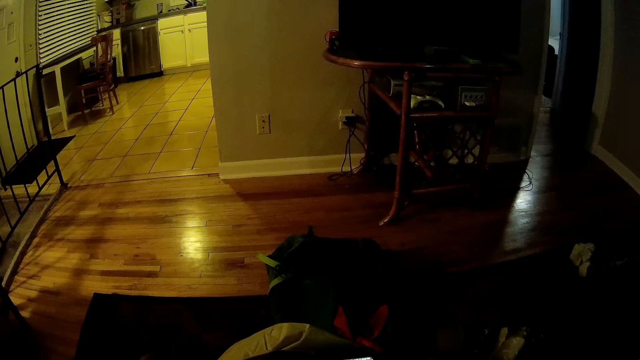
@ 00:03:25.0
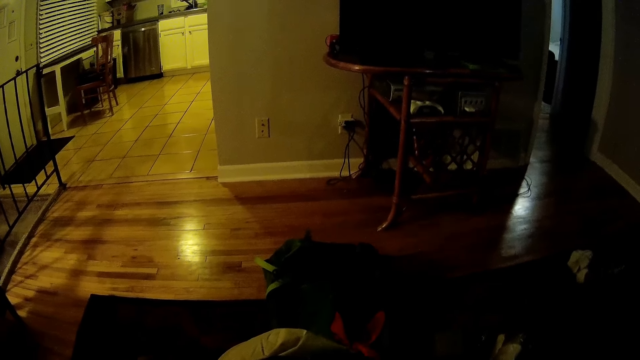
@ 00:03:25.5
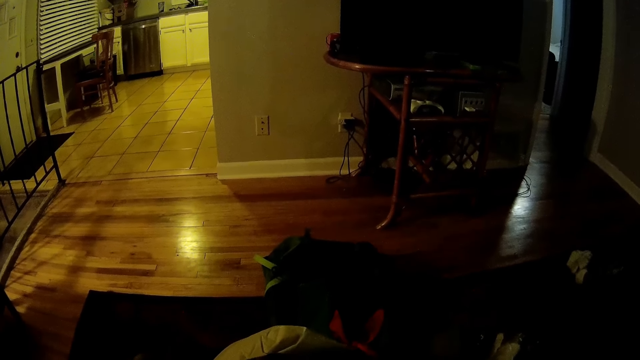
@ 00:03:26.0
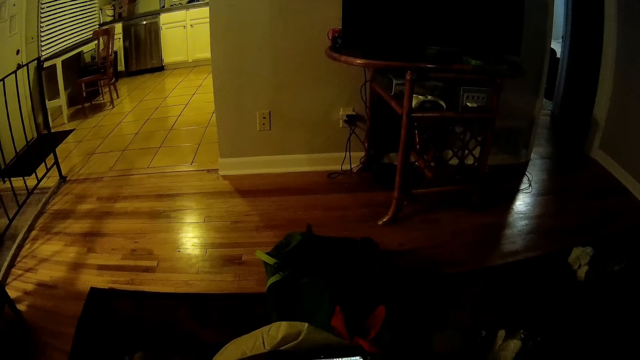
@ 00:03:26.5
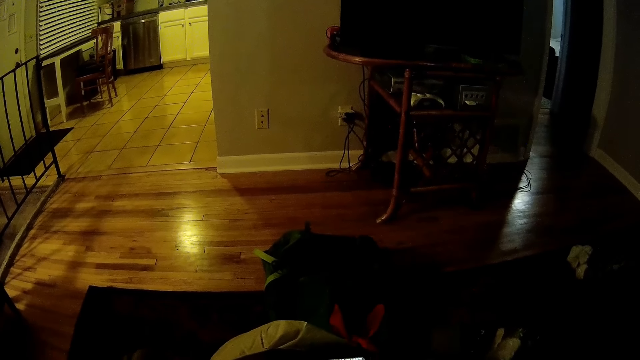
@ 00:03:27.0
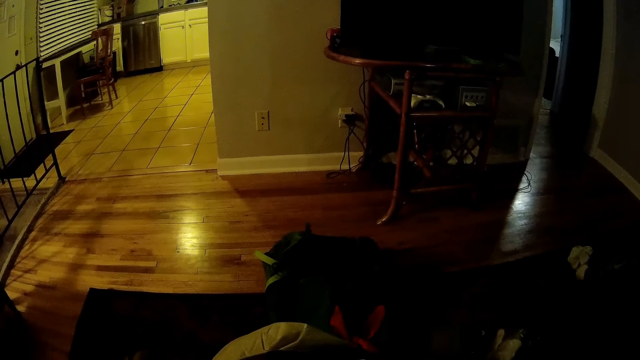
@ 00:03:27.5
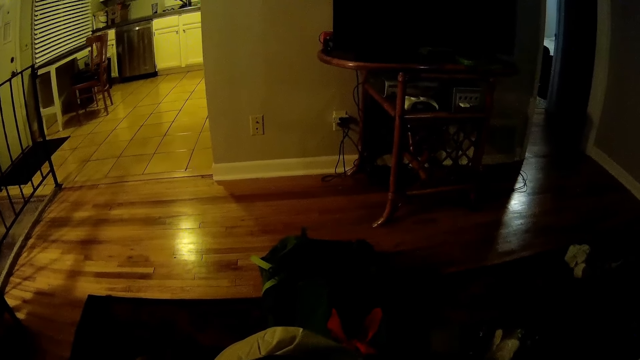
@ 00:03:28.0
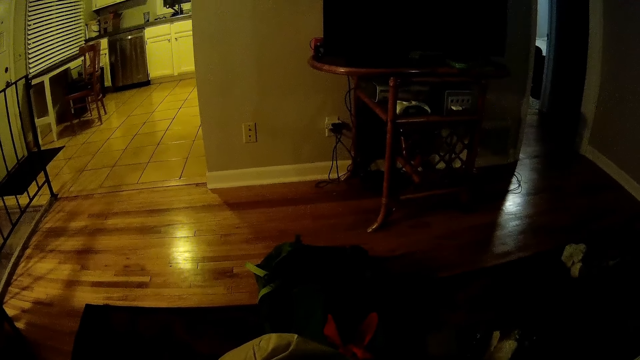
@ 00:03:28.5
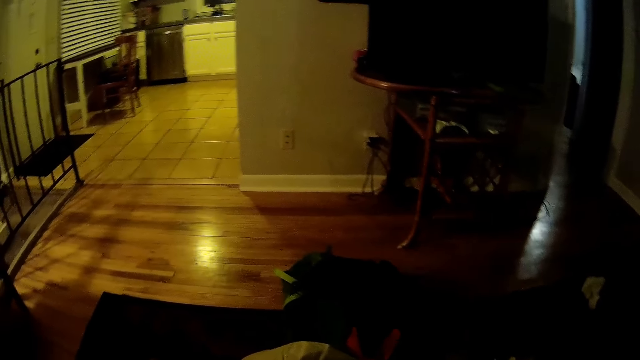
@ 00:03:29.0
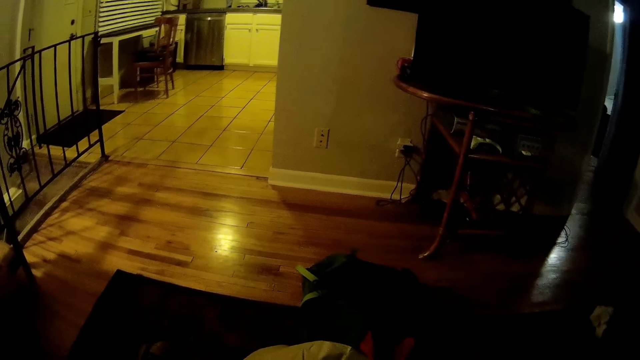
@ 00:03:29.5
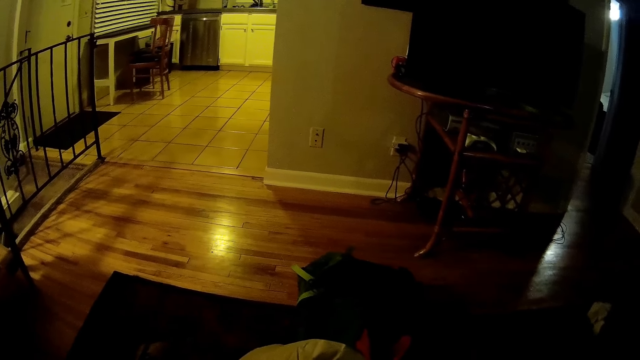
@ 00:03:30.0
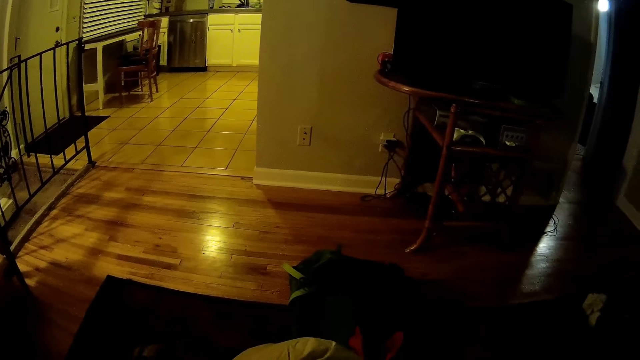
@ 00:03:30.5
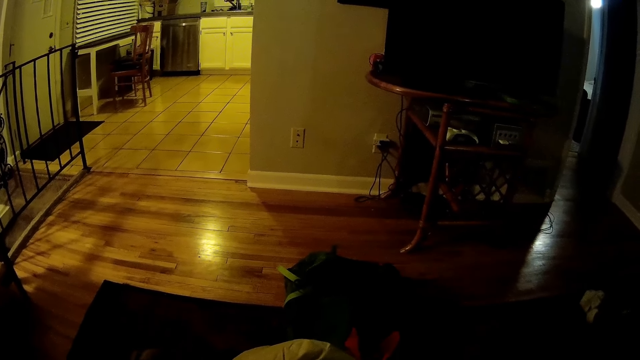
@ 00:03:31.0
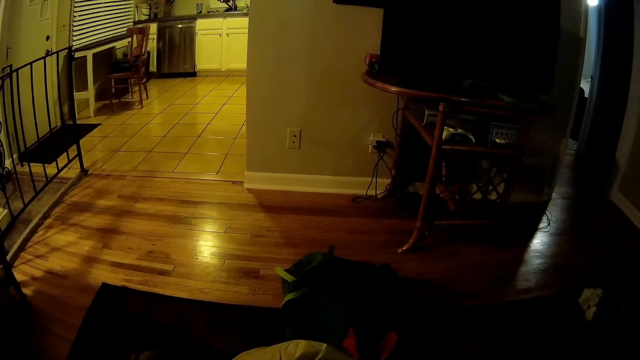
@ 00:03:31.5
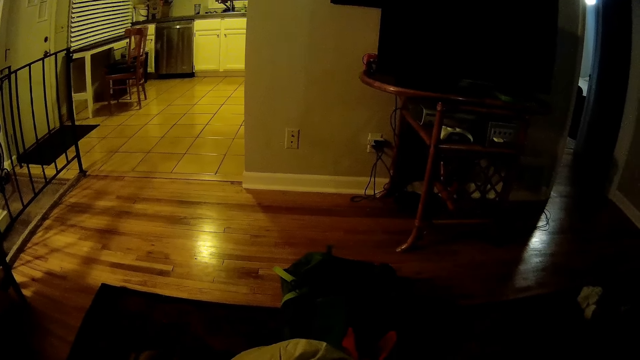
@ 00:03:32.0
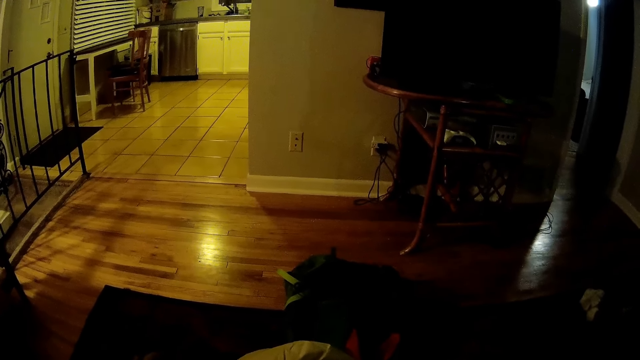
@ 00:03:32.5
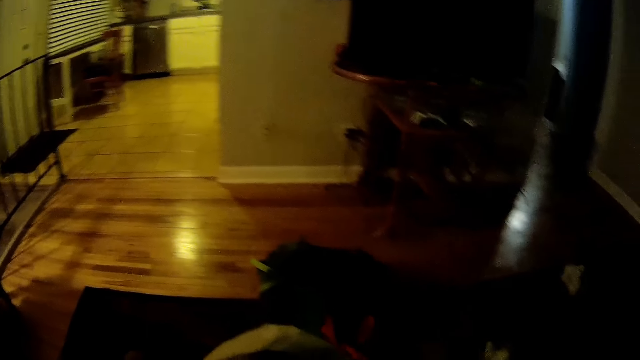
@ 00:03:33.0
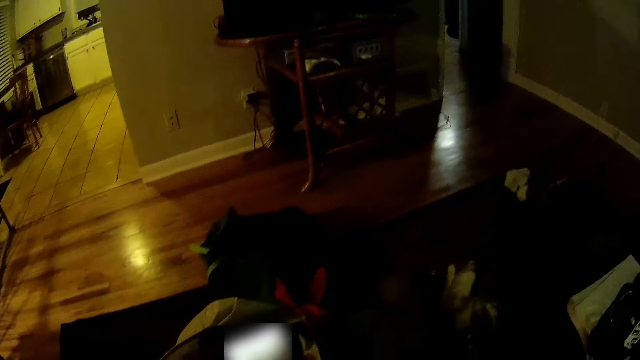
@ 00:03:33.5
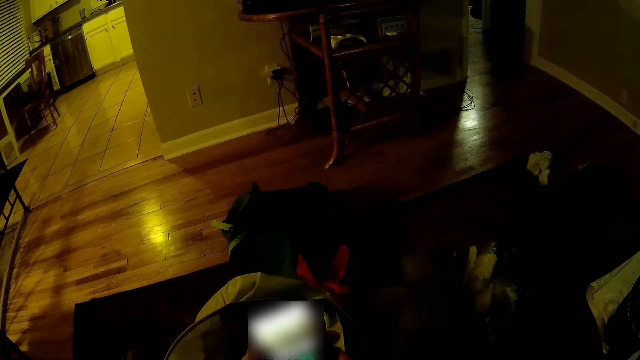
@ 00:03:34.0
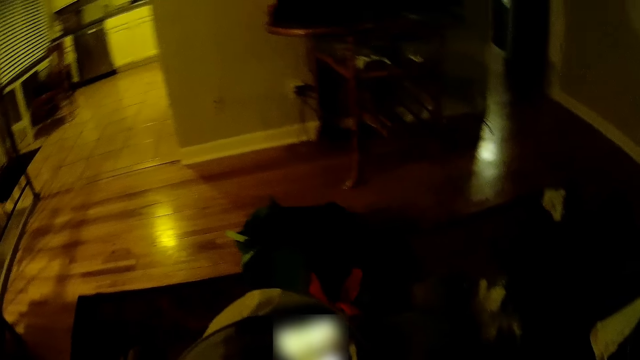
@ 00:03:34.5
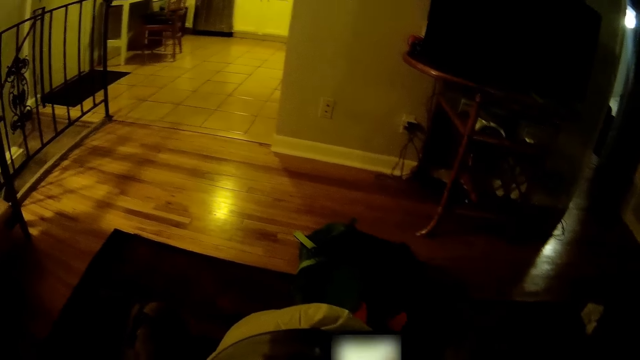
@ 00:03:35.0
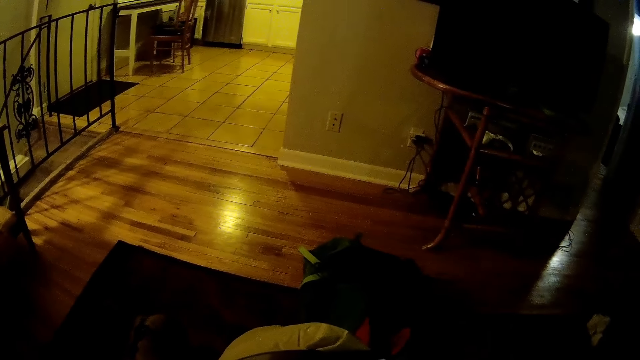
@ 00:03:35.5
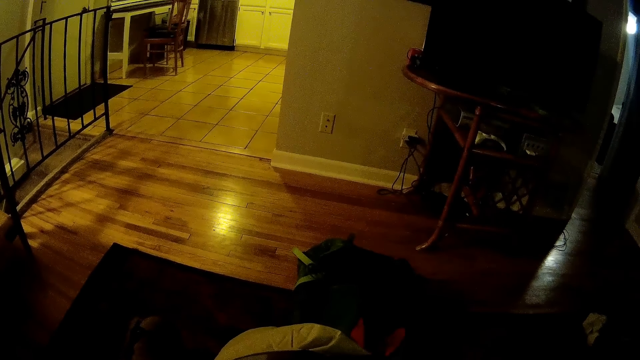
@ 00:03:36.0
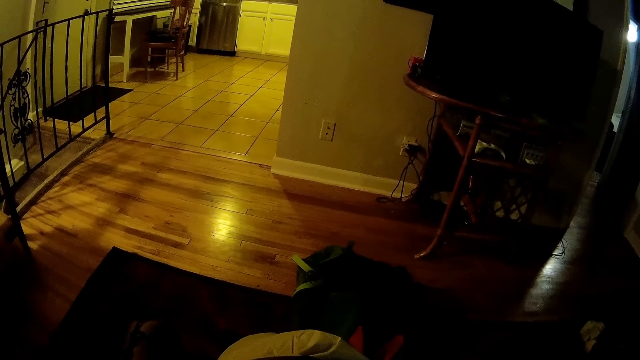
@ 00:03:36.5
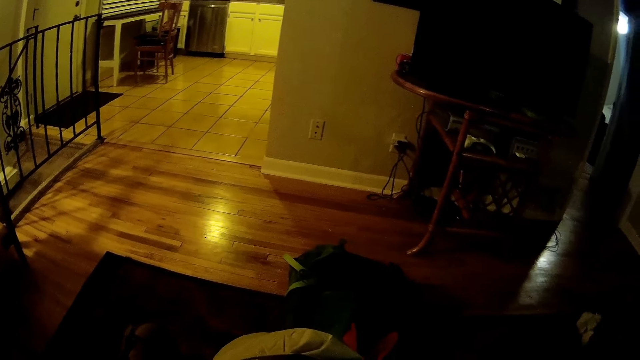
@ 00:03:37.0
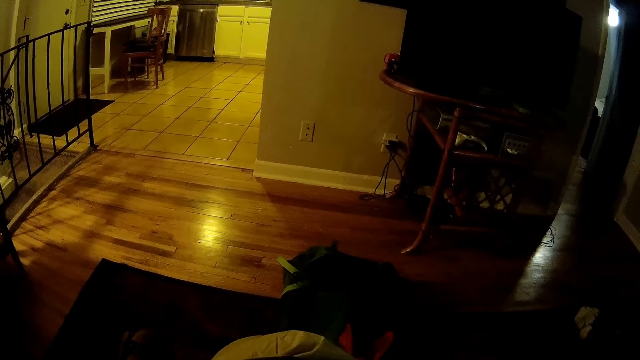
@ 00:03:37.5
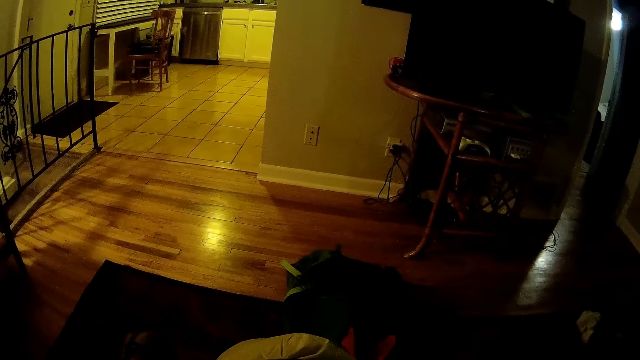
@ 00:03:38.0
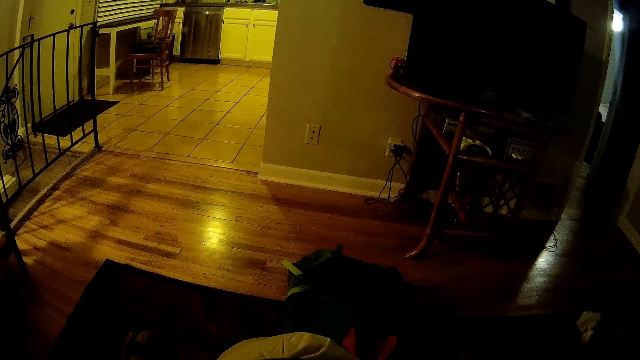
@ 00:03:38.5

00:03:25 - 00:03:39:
The camera wearer operates a phone with both hands.

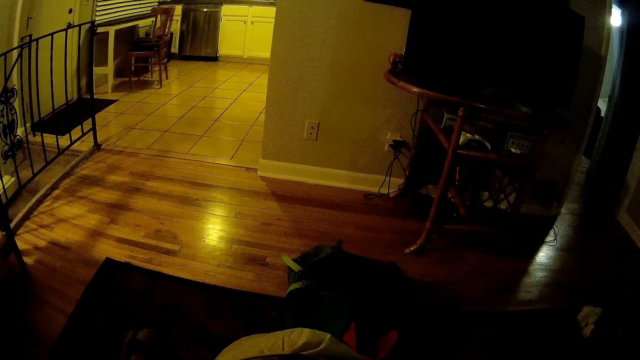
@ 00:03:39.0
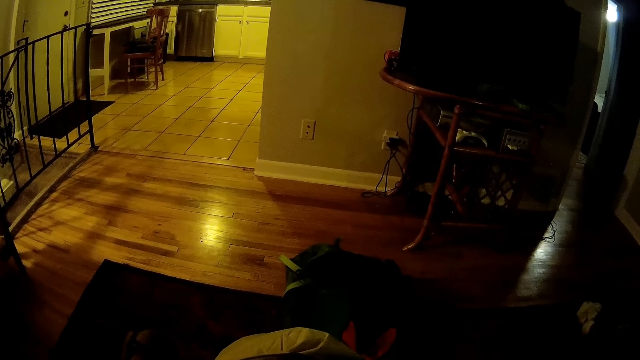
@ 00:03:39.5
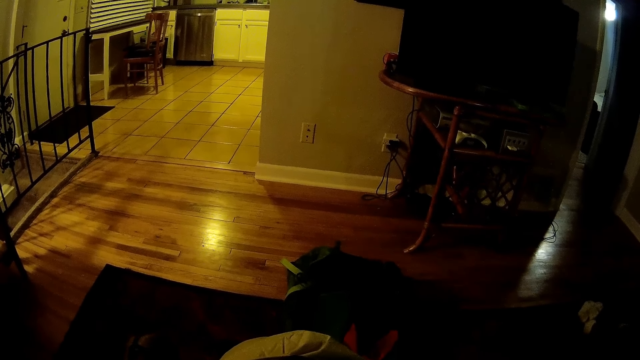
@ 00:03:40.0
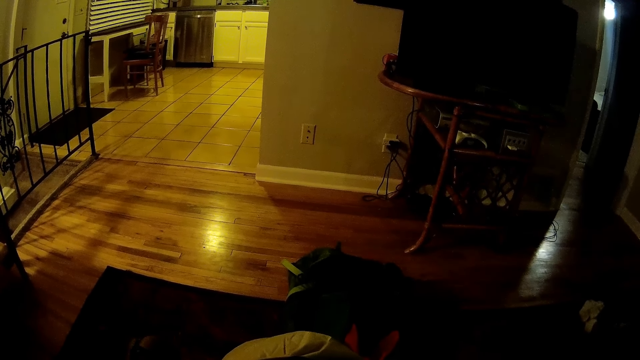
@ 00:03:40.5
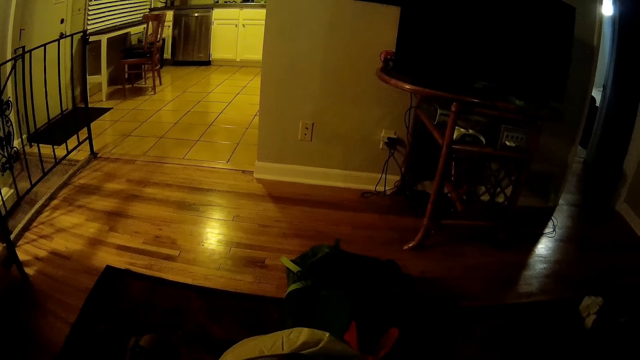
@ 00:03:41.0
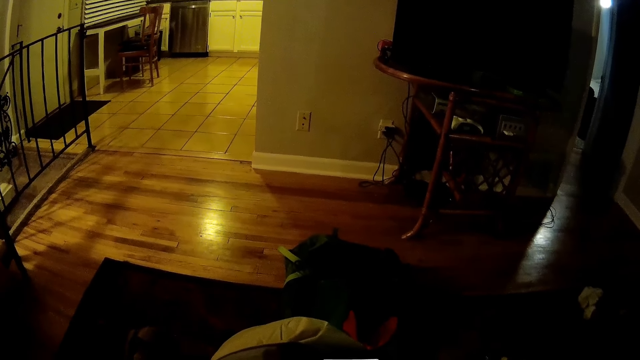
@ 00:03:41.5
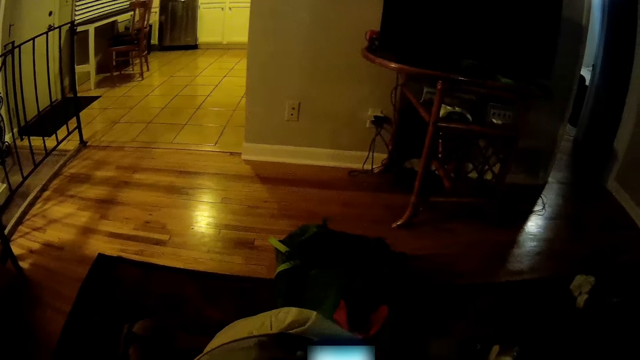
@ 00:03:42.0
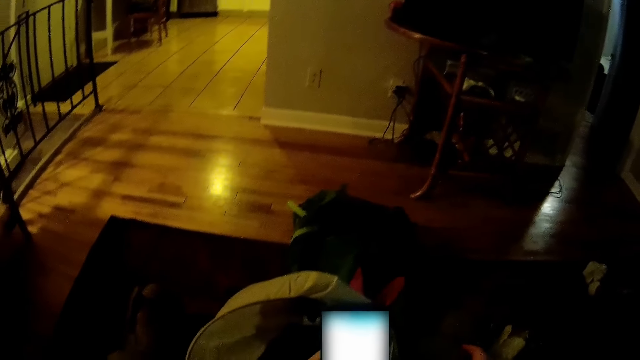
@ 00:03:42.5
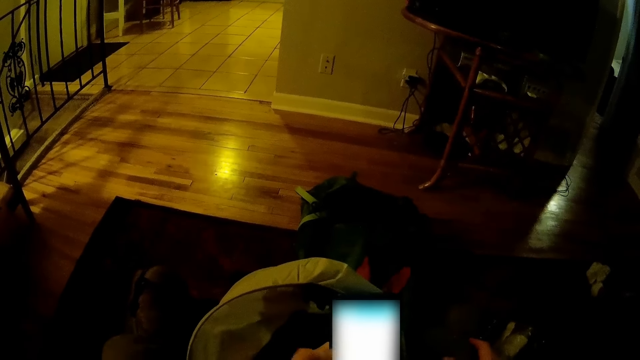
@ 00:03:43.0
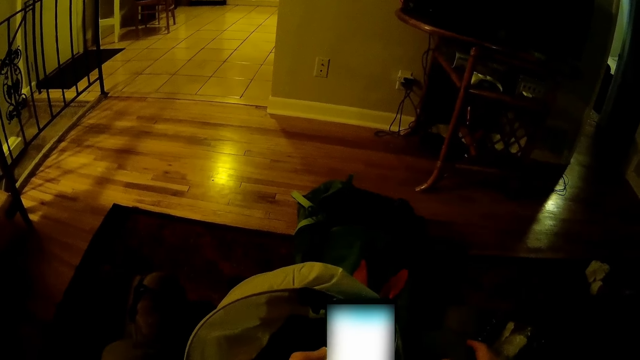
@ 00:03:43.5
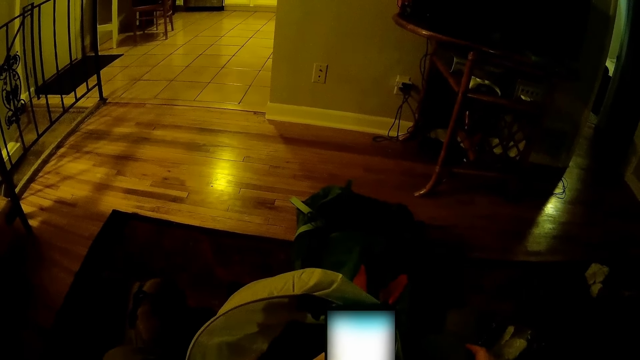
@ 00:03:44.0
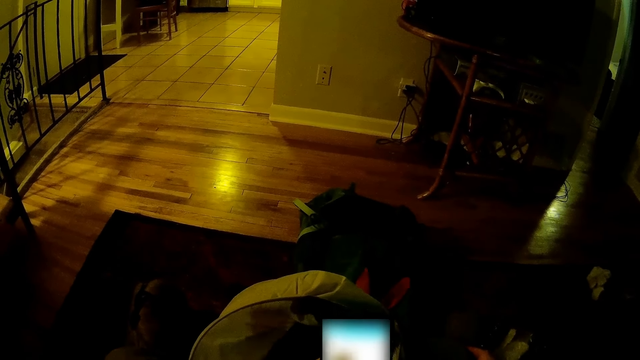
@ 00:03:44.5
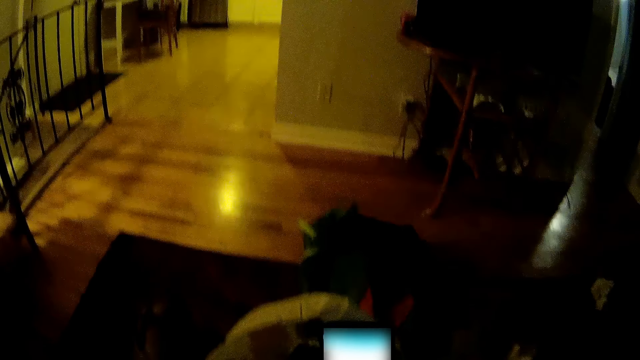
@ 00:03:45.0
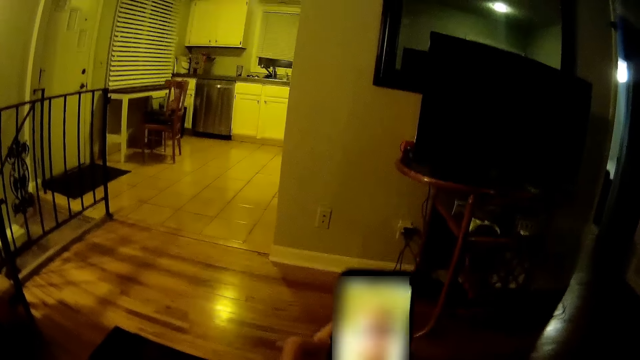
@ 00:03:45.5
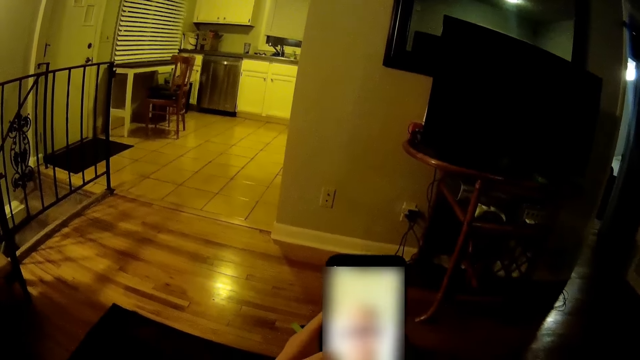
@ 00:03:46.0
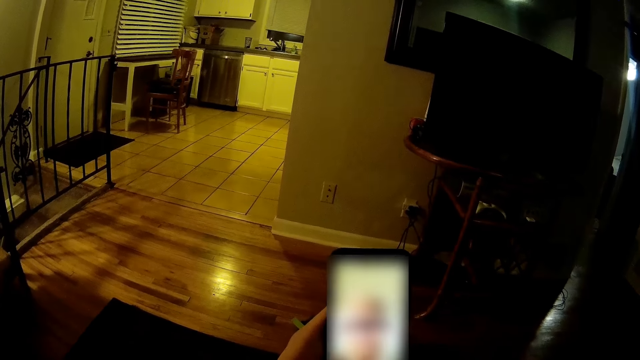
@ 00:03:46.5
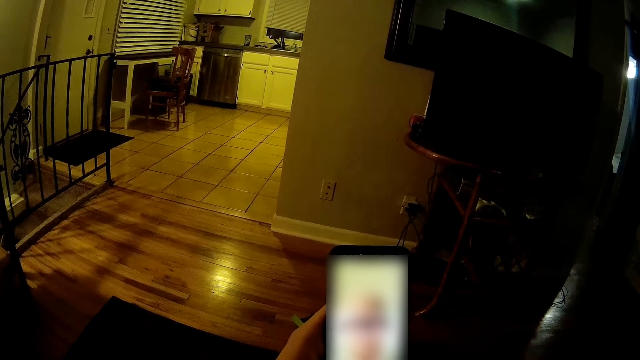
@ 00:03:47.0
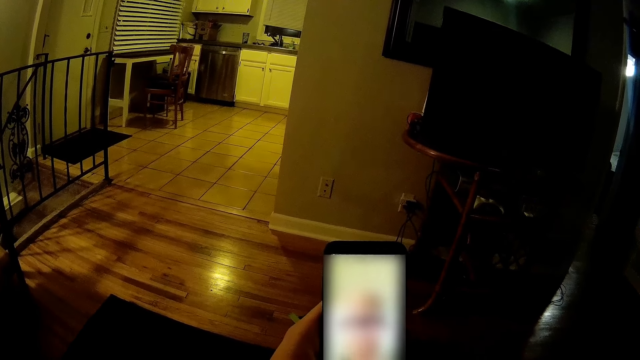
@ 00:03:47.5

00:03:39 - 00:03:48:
The camera wearer lifts the phone higher.
